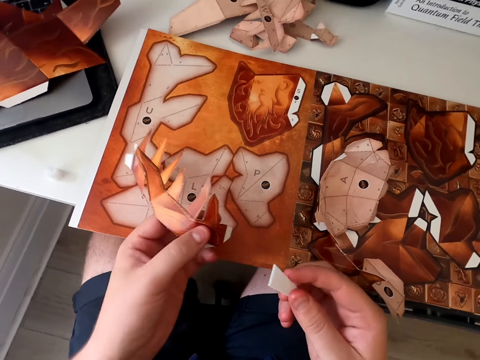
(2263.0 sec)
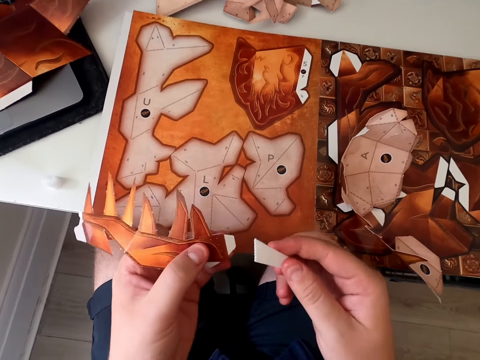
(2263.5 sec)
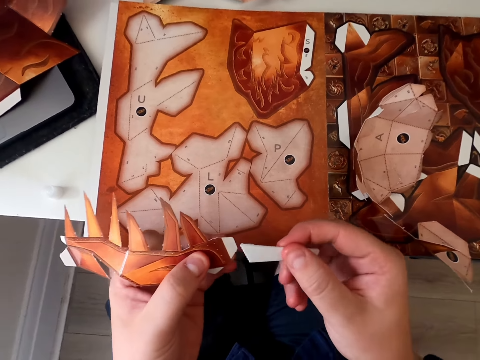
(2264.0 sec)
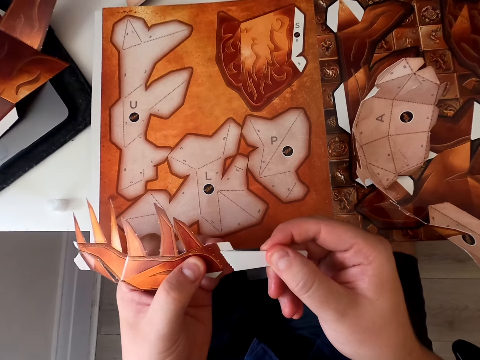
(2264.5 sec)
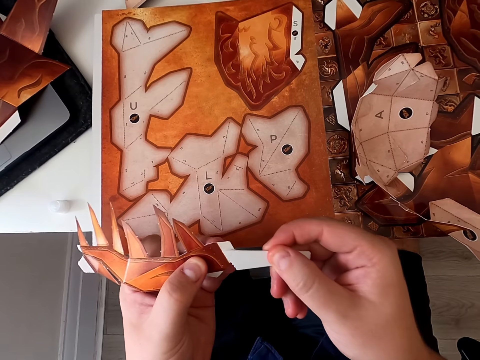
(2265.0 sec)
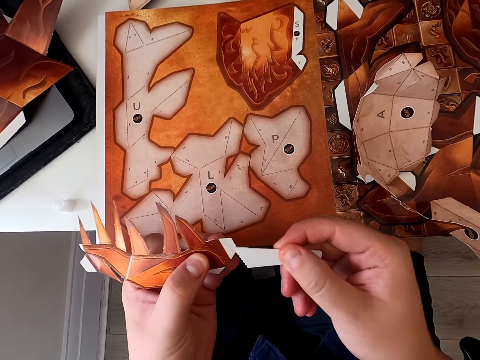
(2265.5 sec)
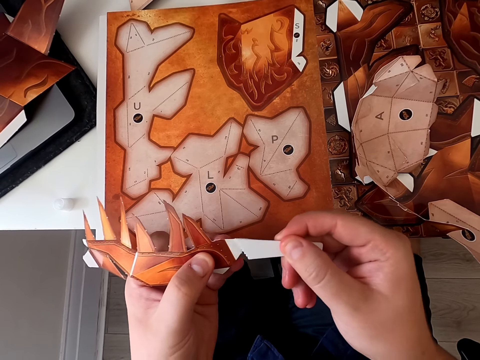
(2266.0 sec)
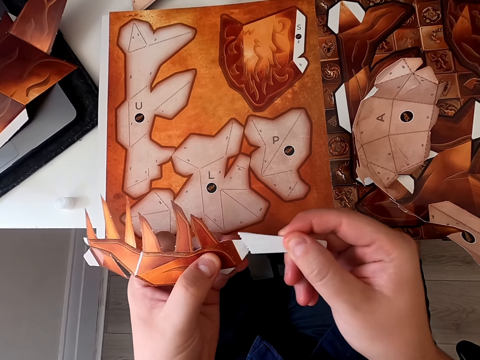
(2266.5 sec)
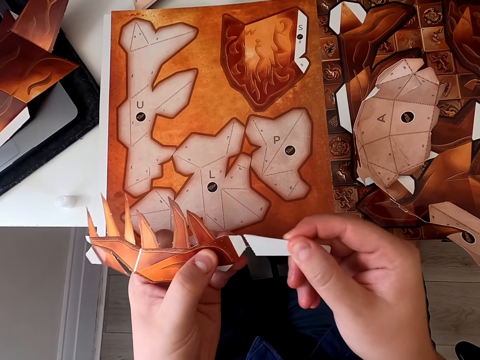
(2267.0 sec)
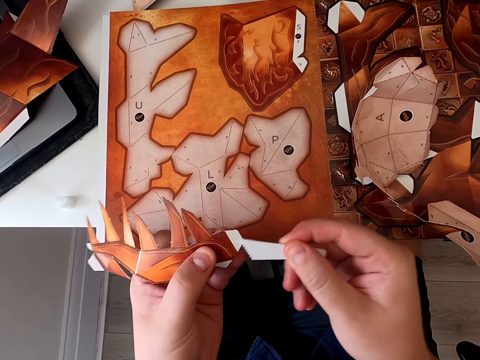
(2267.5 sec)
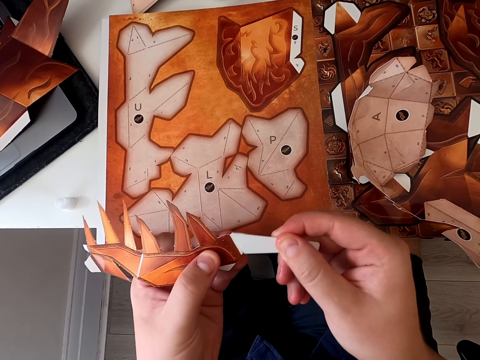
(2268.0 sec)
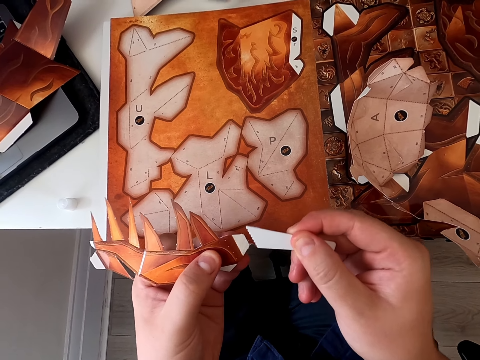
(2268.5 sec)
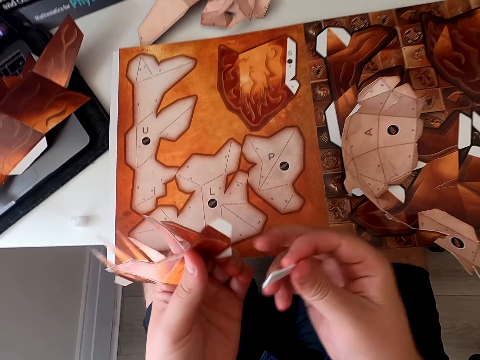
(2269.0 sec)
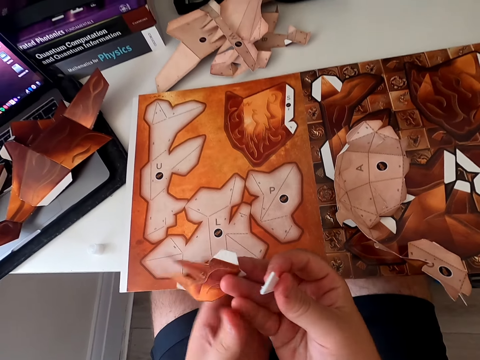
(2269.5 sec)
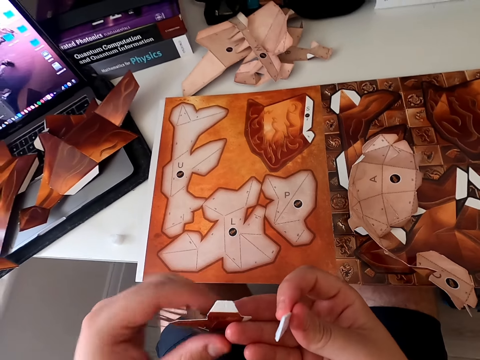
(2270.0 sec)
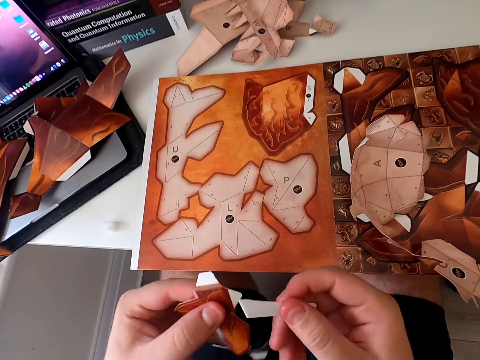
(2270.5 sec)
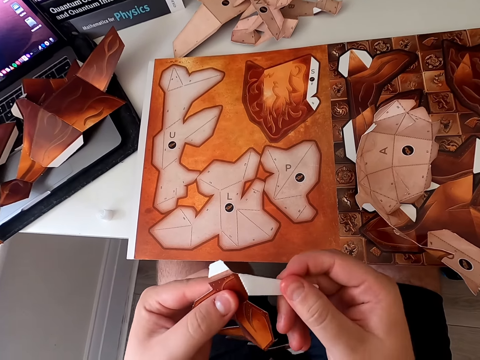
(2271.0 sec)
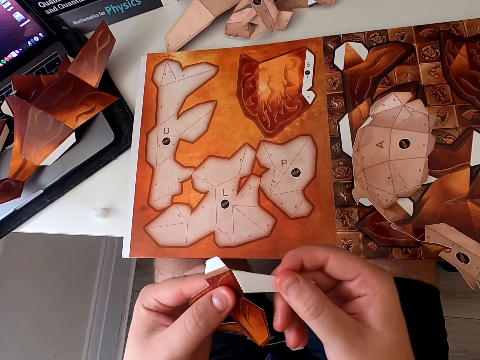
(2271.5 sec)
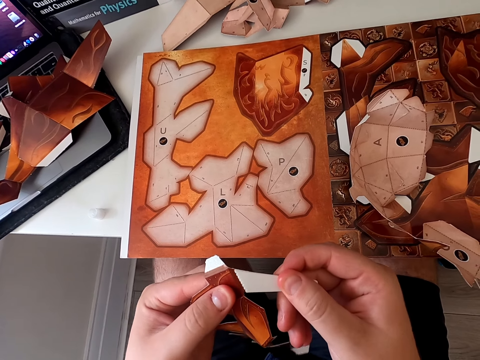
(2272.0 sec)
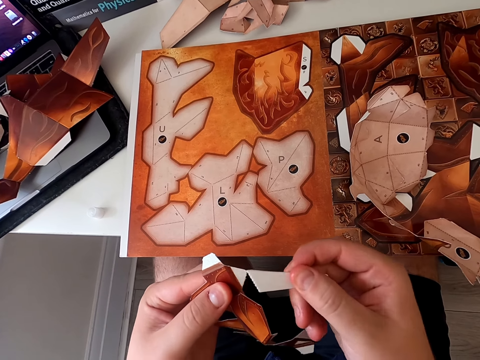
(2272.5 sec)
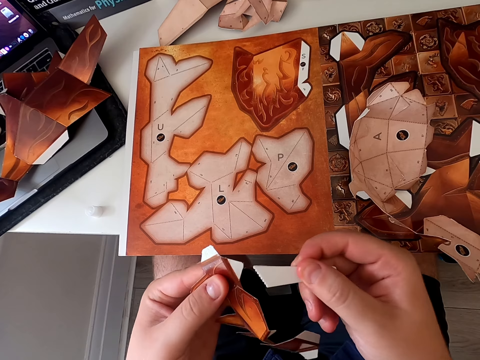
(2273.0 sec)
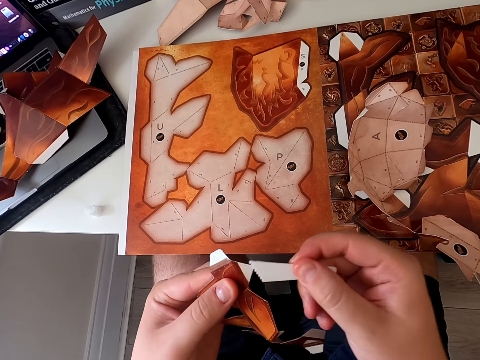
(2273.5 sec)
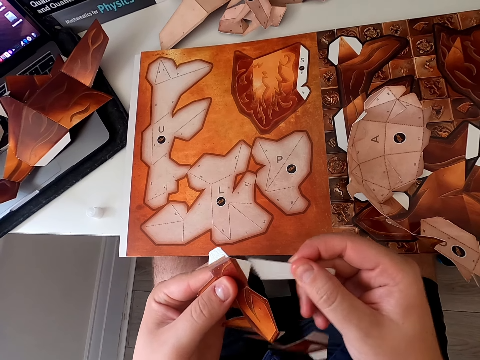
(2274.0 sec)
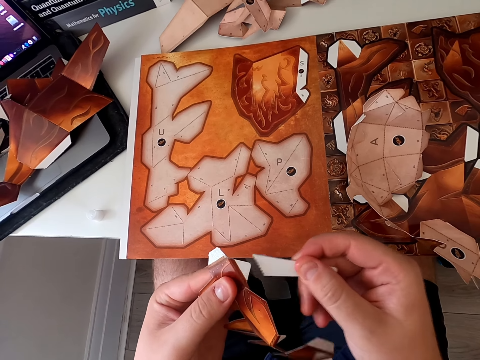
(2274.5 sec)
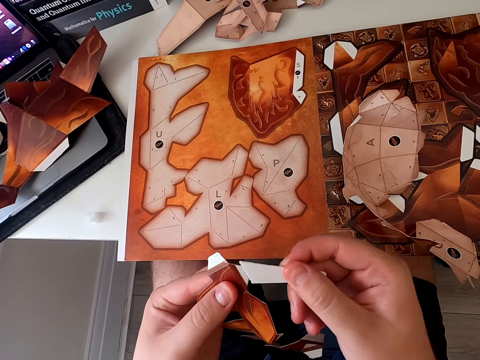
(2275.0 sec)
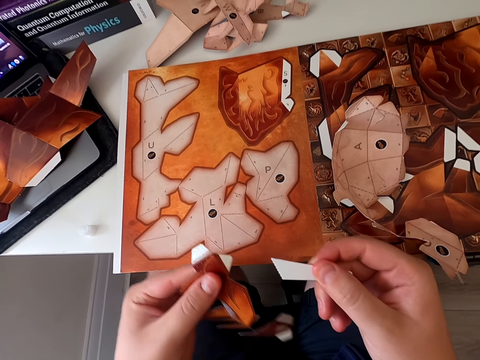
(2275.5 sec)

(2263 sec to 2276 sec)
The camera wearer picks up the paper craft. They apply glue on the paper craft. They hold the paper craft. They apply glue on the paper craft. They apply glue on the paper craft again.

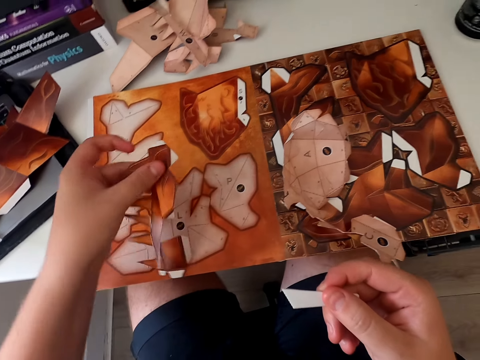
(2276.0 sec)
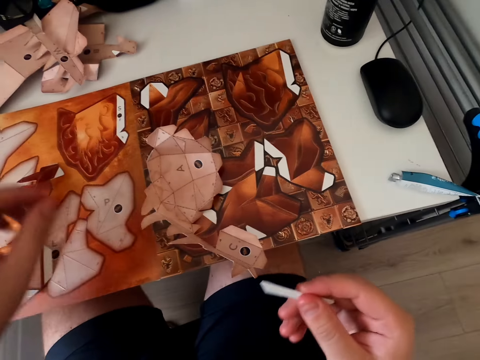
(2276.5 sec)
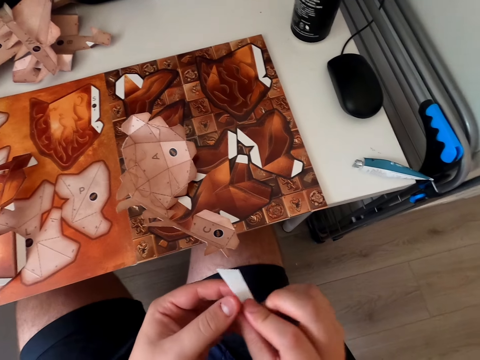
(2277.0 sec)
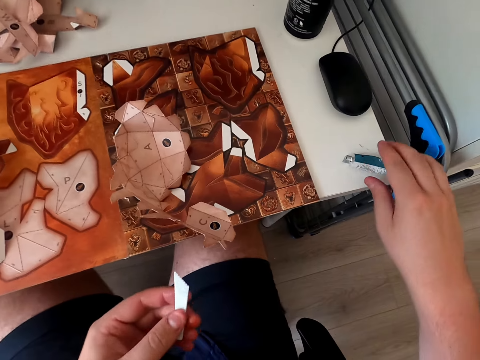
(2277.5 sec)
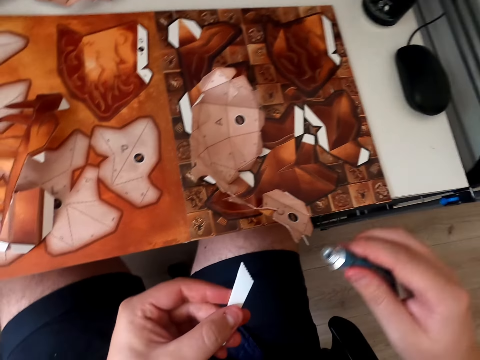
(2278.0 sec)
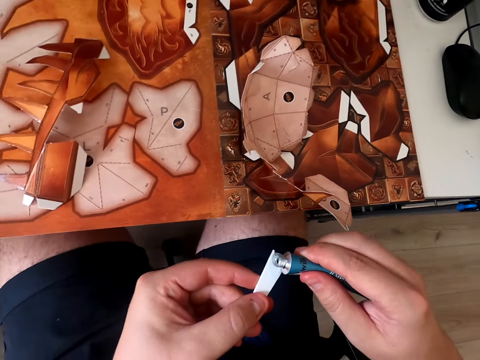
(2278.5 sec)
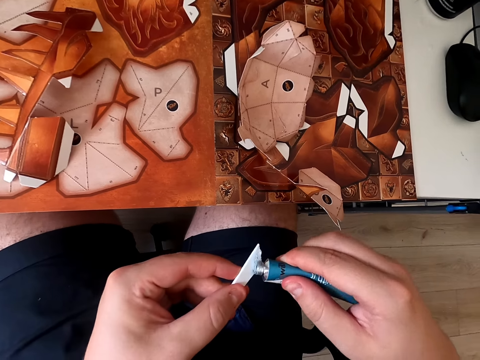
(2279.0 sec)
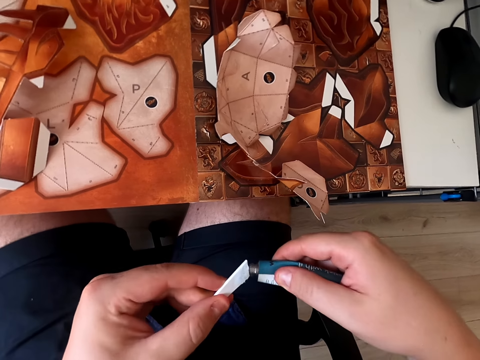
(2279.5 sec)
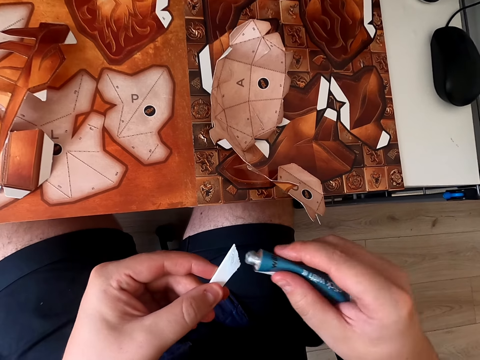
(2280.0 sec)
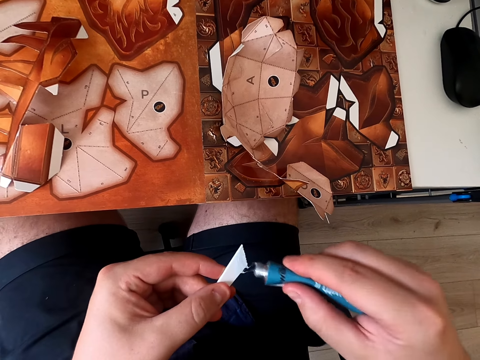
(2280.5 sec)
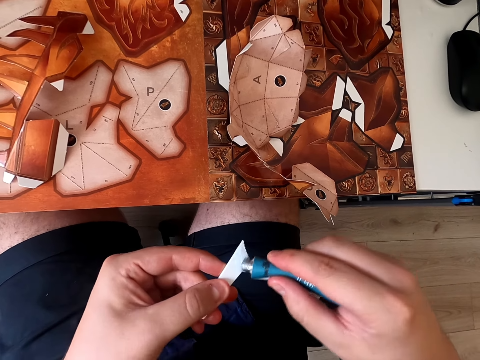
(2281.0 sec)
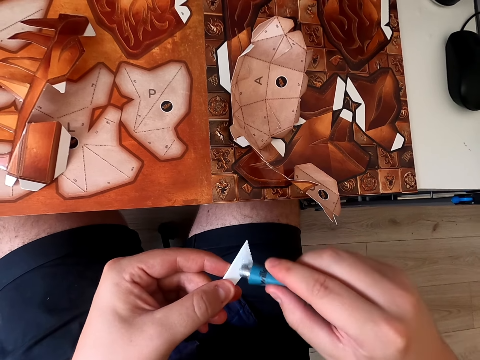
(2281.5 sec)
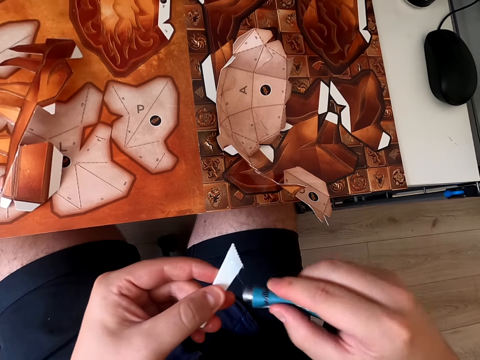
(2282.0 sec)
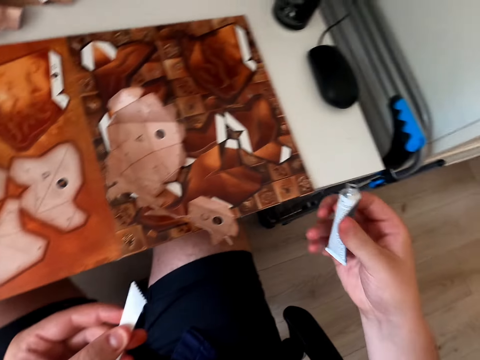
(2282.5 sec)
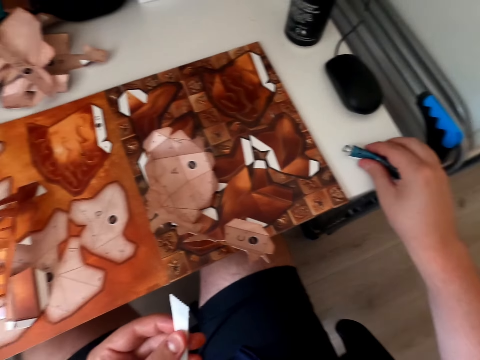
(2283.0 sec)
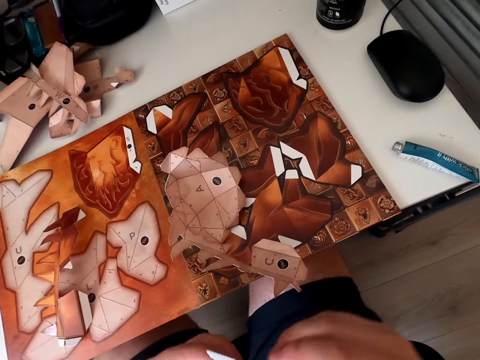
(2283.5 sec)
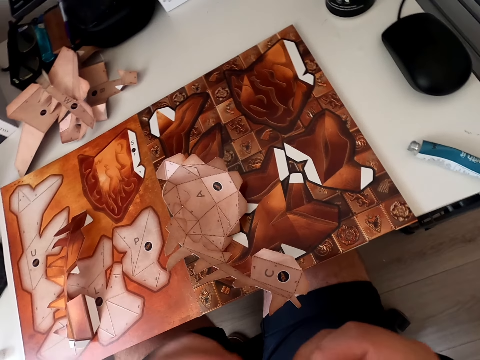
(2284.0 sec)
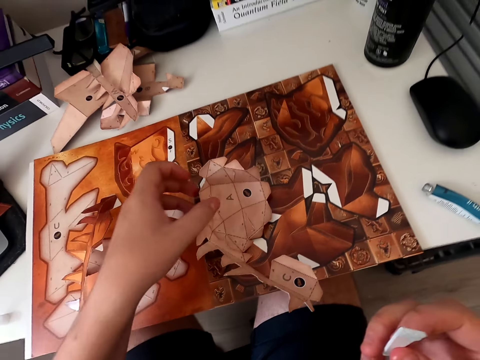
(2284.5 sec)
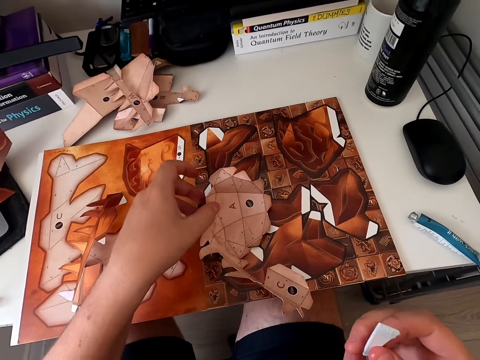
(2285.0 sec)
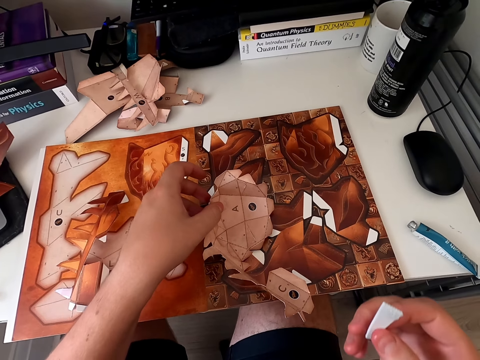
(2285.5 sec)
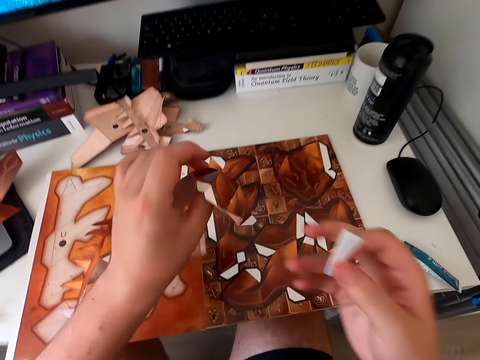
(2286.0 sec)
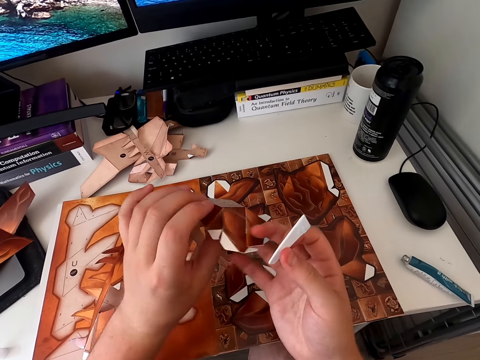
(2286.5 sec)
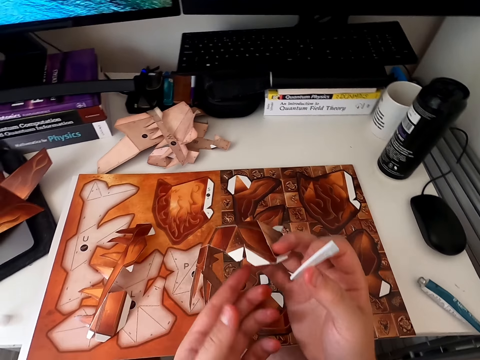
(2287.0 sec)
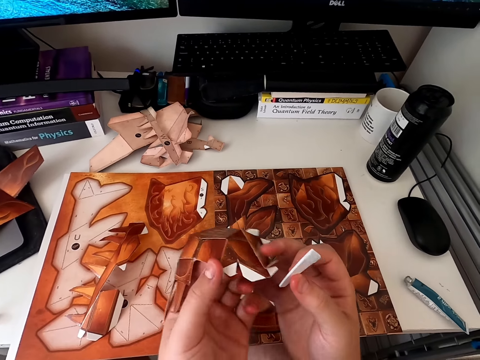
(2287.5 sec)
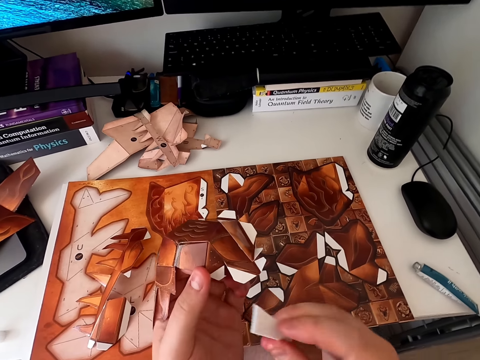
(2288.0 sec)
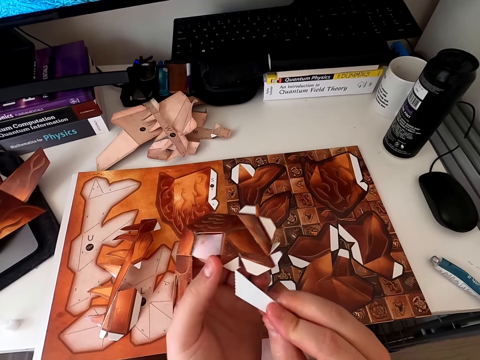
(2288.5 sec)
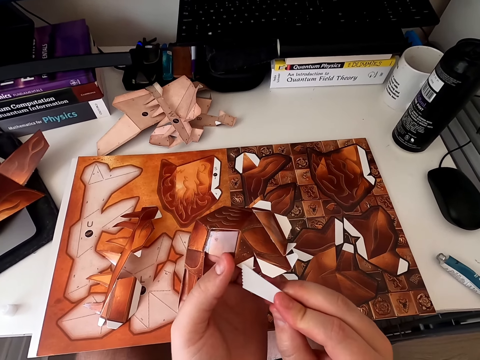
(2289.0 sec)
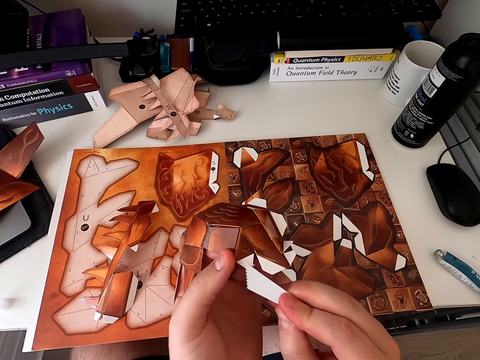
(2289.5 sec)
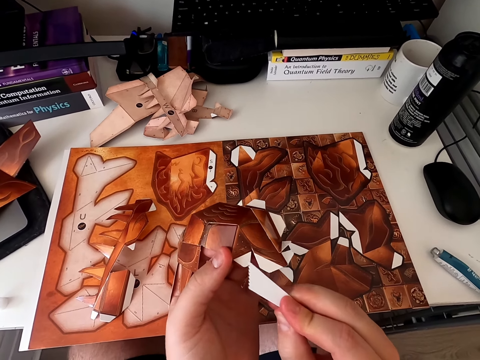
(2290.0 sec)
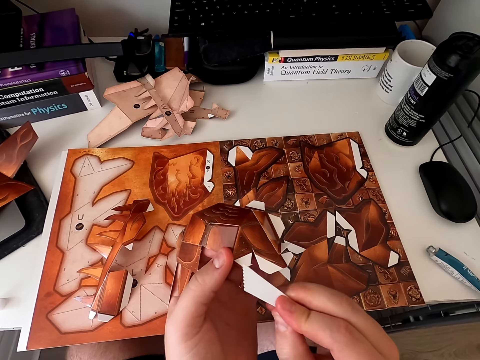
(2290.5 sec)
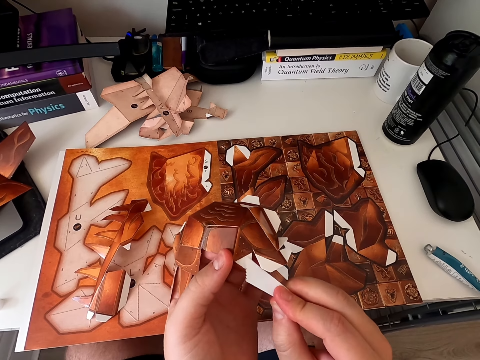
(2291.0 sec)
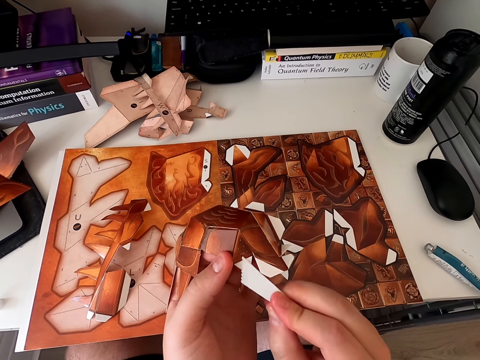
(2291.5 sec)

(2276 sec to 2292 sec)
The camera wearer puts the paper craft down. They pick up the glue. They apply glue on the emboss paper. They apply glue on the emboss paper repeatedly. They put the glue on the table. They pick up the paper craft. They hold an emboss board. They apply glue on the emboss paper.
